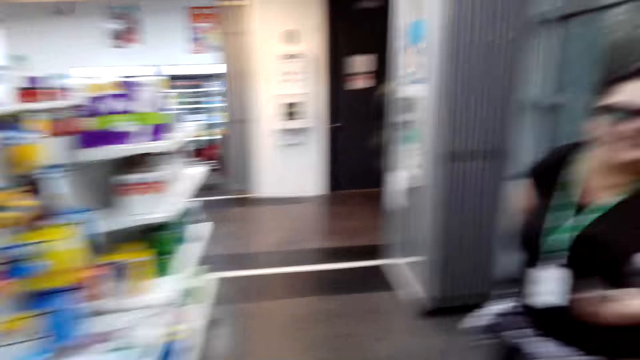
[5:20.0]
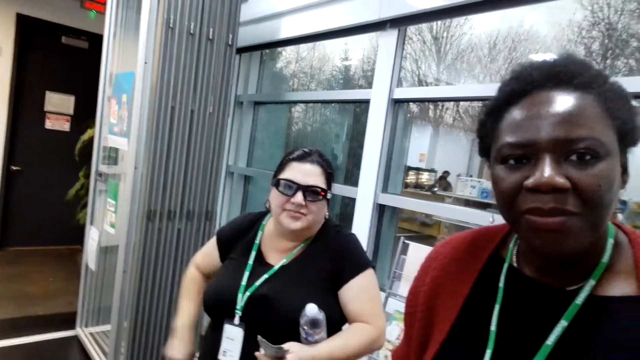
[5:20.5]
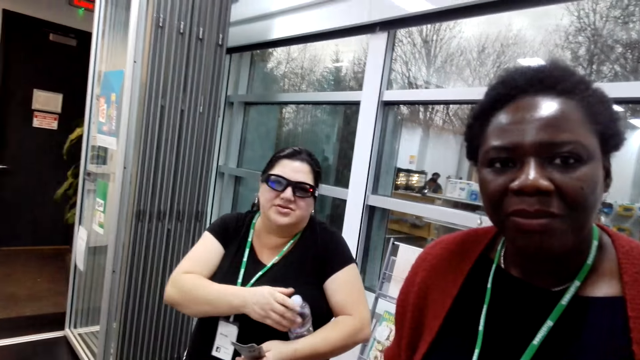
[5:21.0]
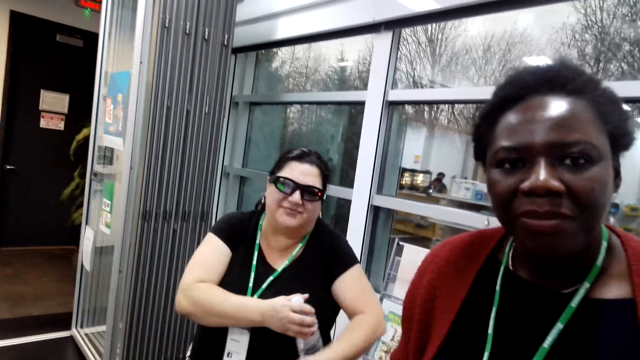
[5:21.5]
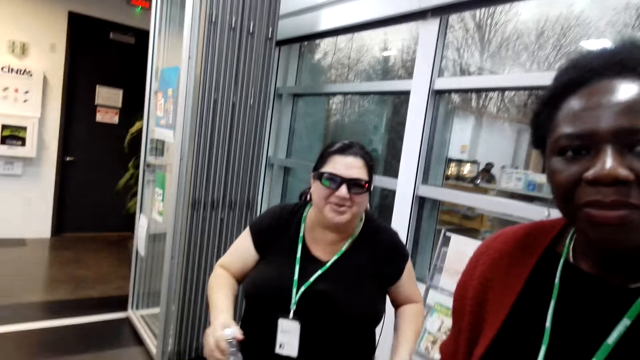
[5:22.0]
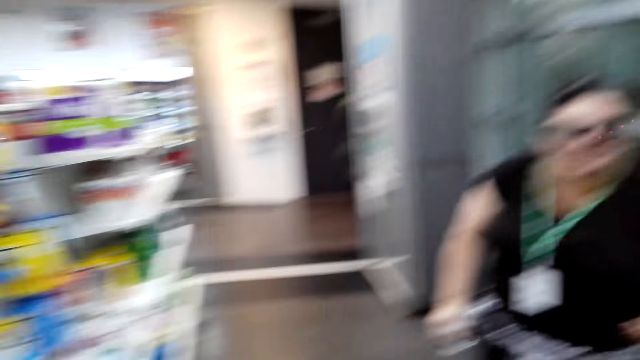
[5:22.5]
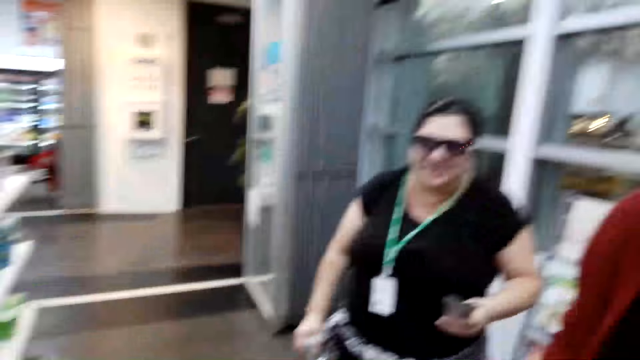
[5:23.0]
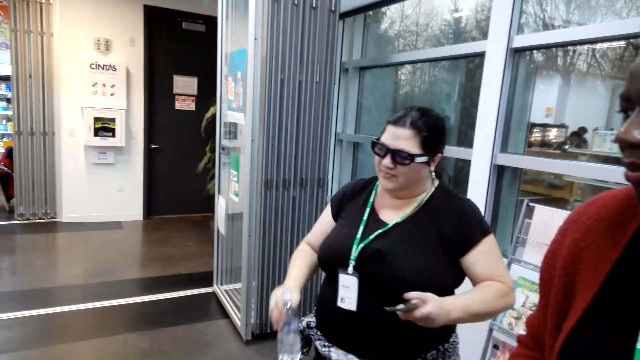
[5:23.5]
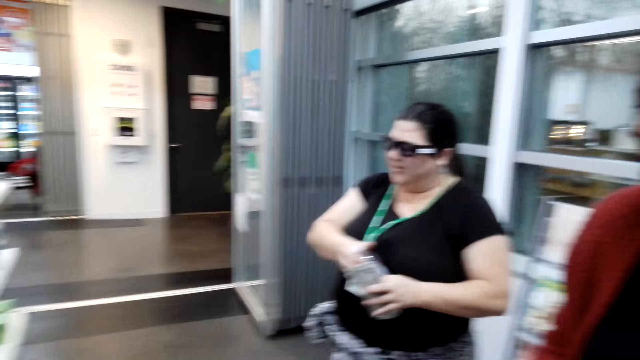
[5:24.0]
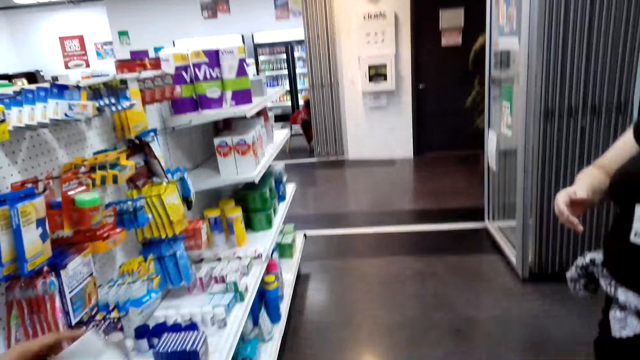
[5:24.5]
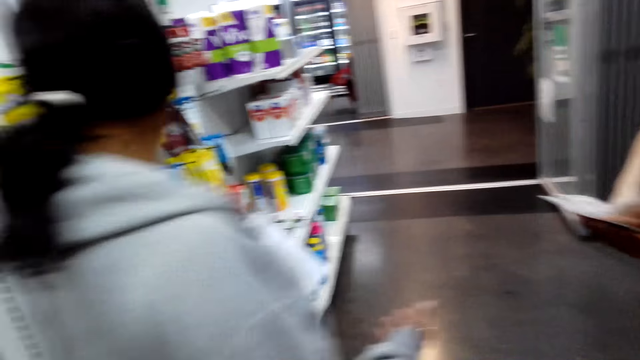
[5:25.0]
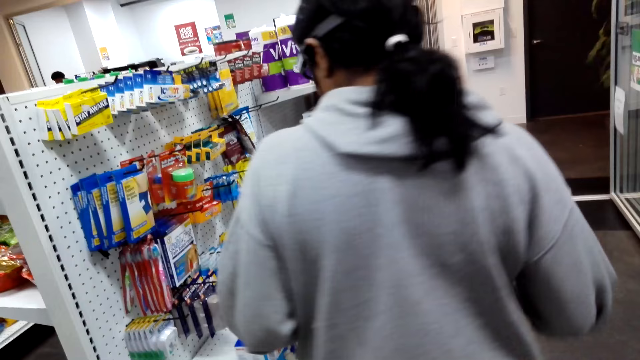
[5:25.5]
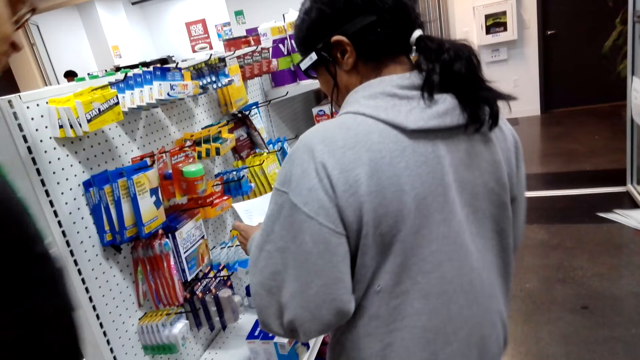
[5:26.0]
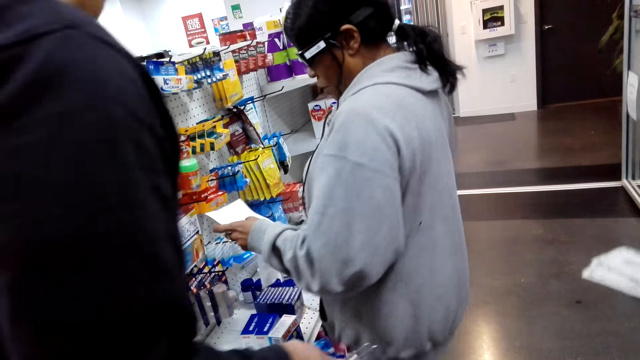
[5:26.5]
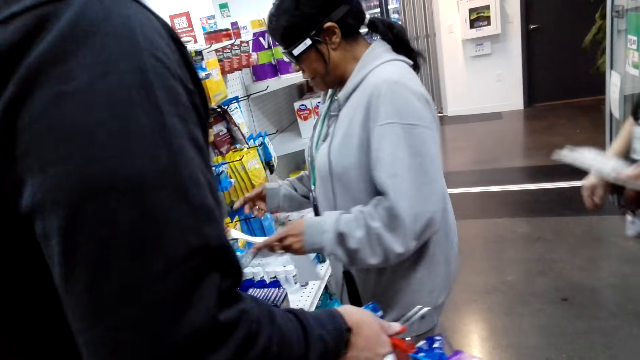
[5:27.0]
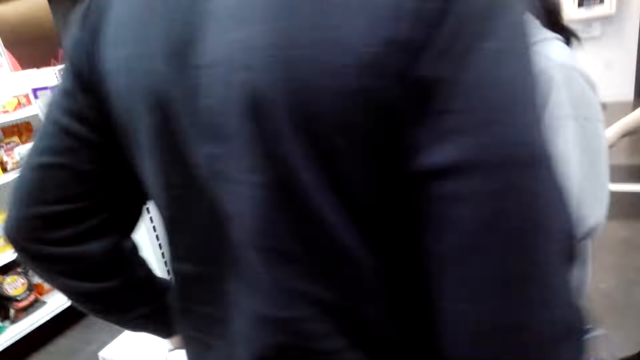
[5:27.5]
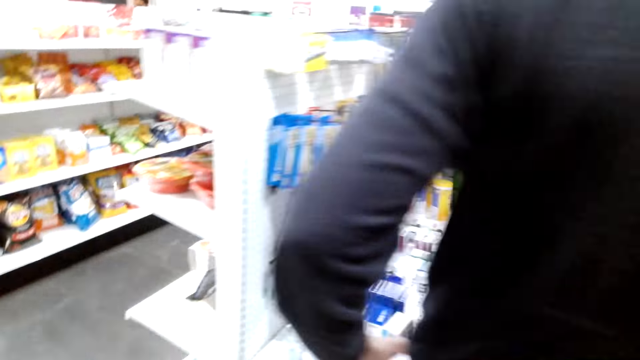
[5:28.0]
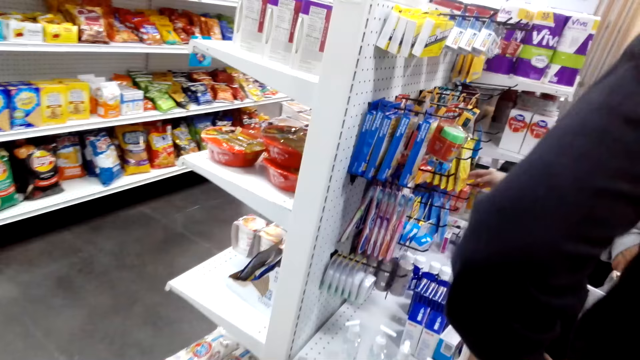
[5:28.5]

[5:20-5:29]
A woman picks a water bottle under the left arm. The woman transfers the water bottle to the left hand. A woman talks, and another woman talks. A woman points towards hanged items using the notes.

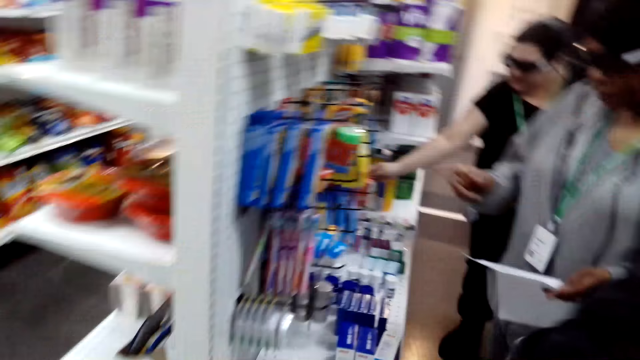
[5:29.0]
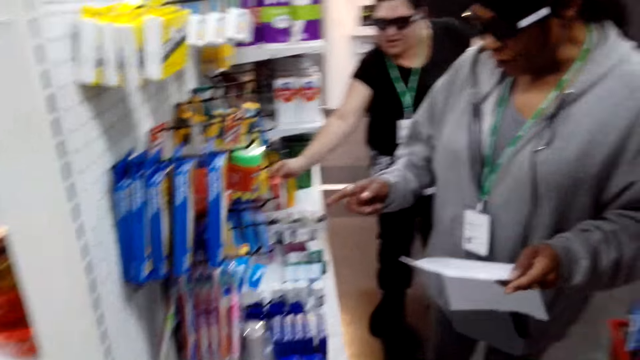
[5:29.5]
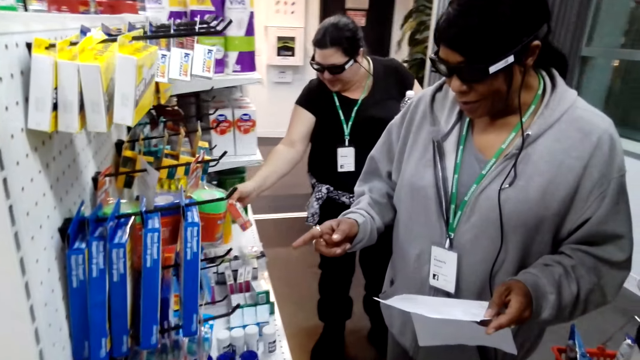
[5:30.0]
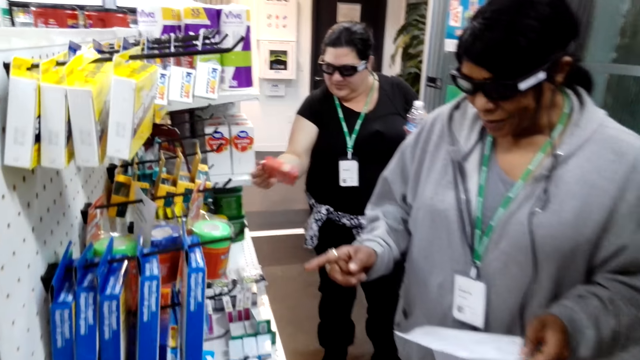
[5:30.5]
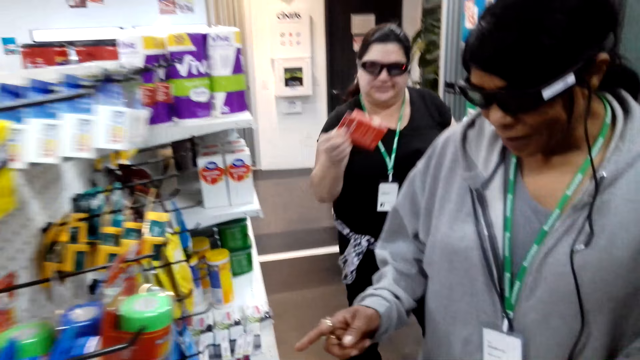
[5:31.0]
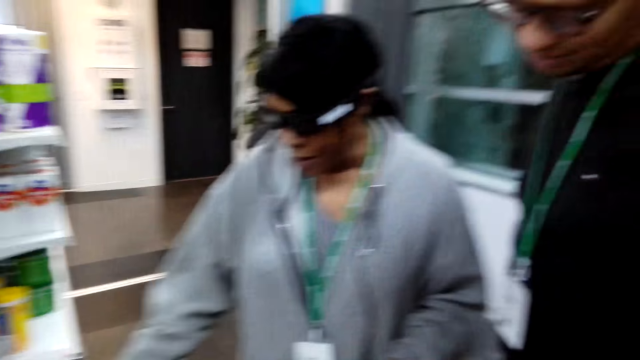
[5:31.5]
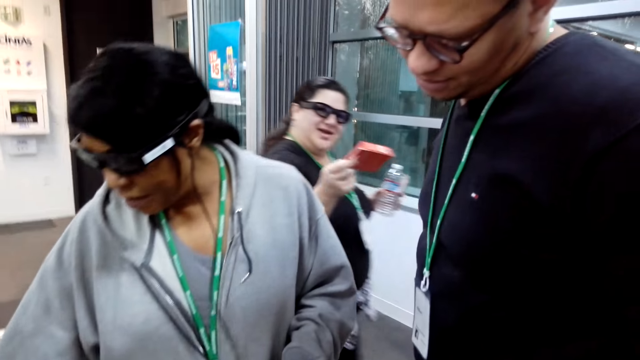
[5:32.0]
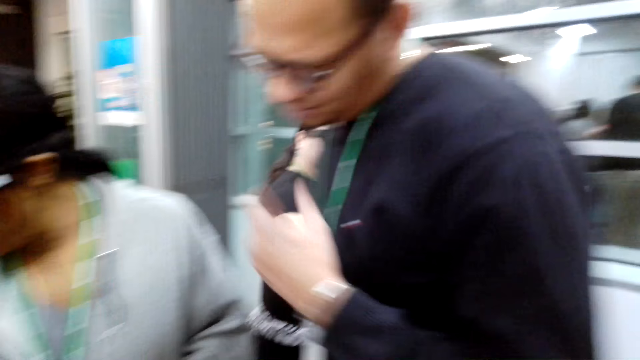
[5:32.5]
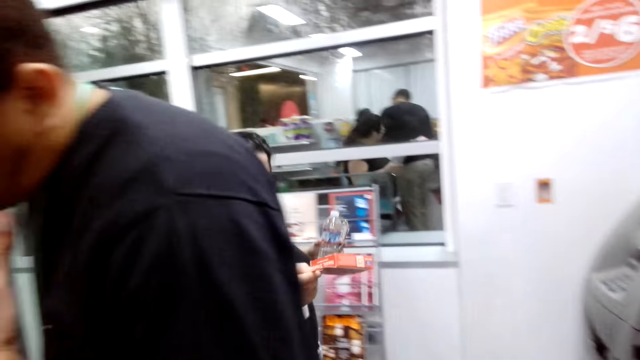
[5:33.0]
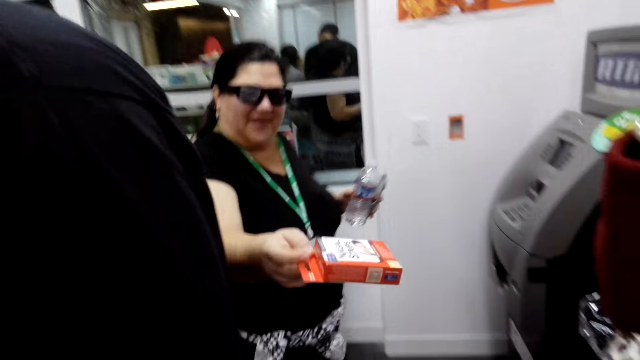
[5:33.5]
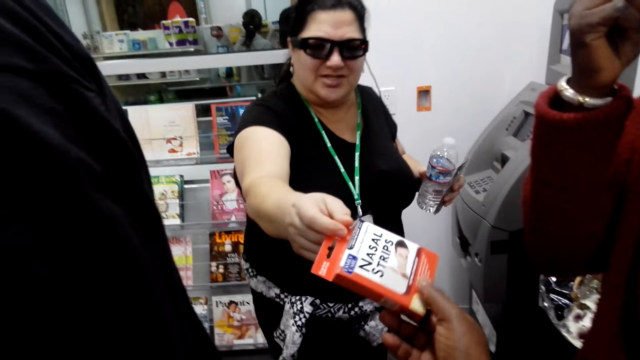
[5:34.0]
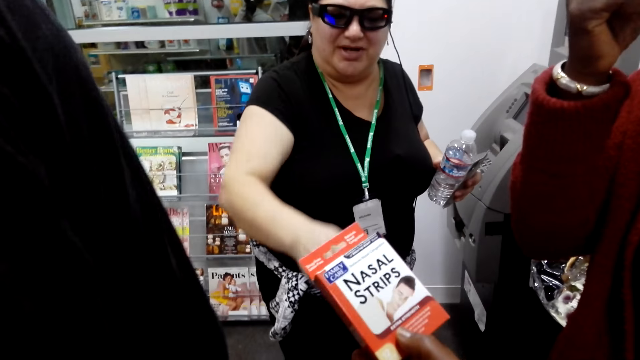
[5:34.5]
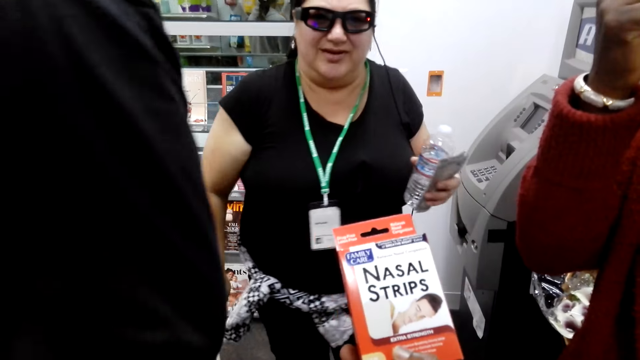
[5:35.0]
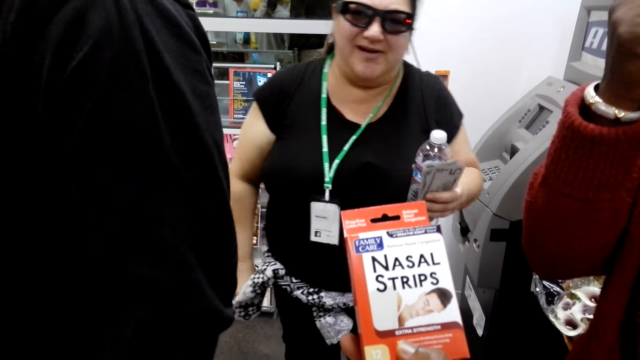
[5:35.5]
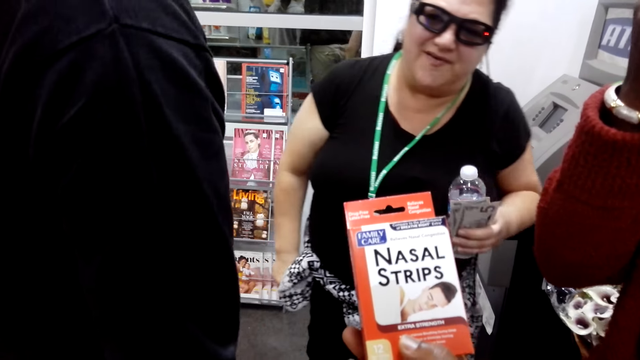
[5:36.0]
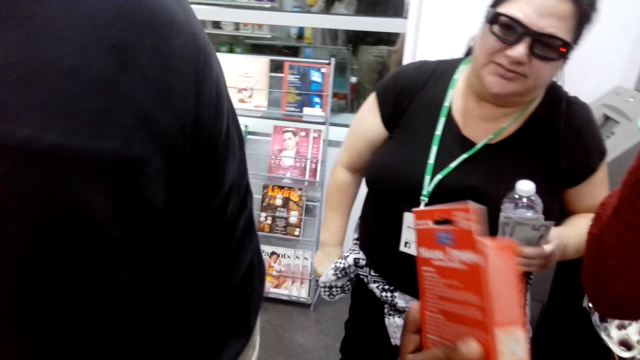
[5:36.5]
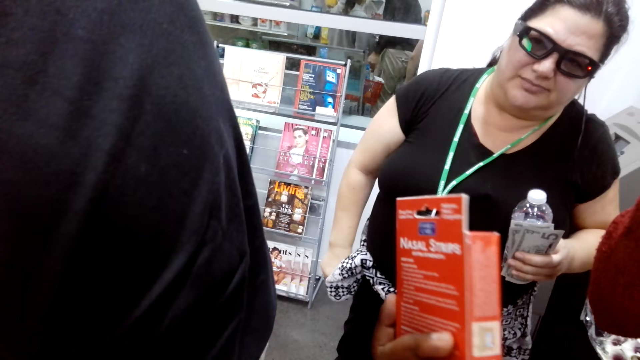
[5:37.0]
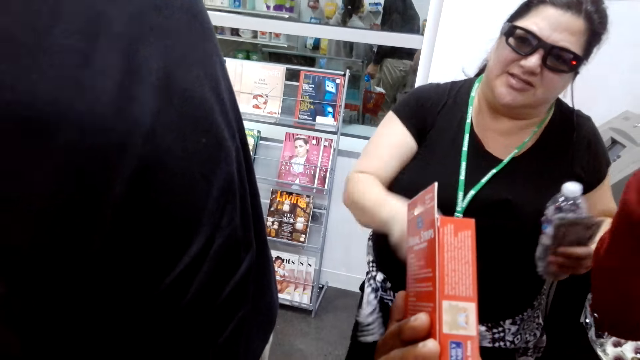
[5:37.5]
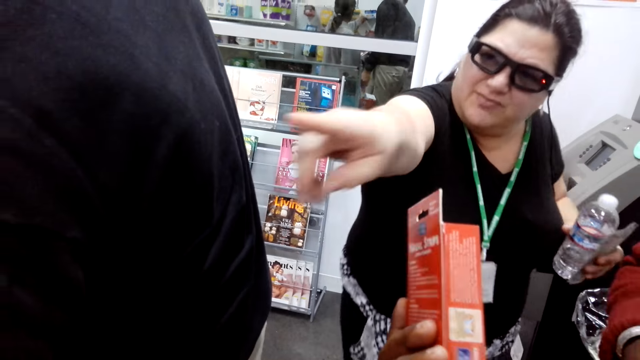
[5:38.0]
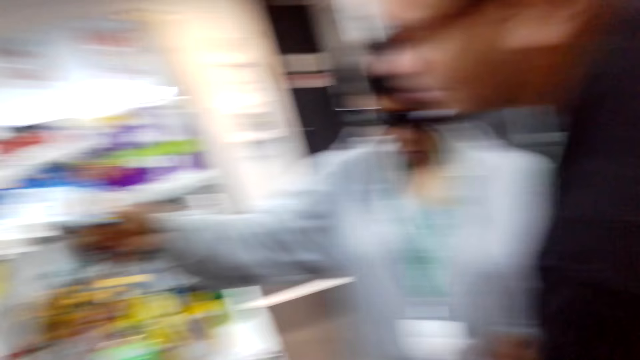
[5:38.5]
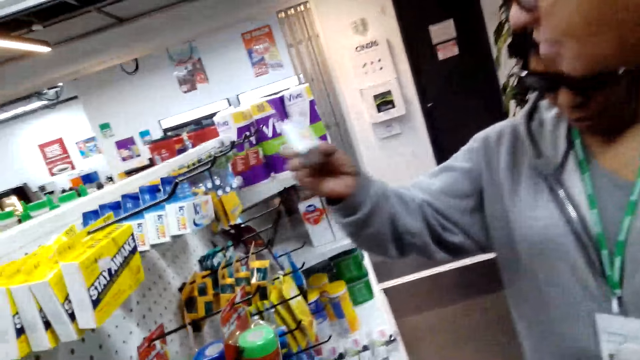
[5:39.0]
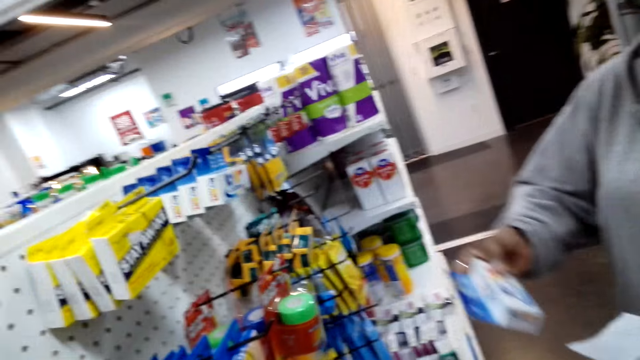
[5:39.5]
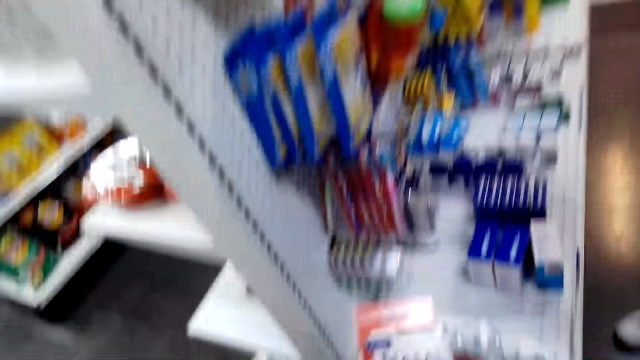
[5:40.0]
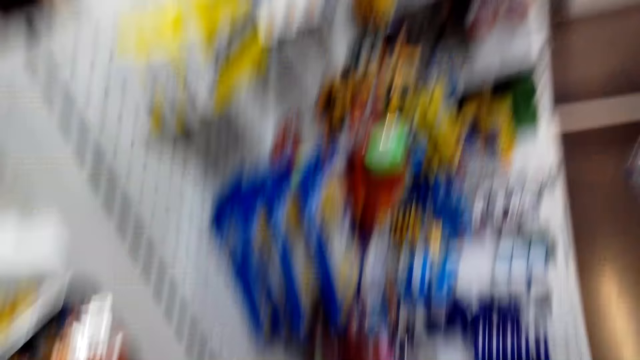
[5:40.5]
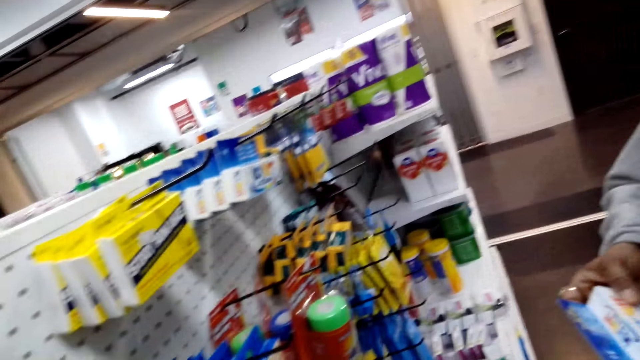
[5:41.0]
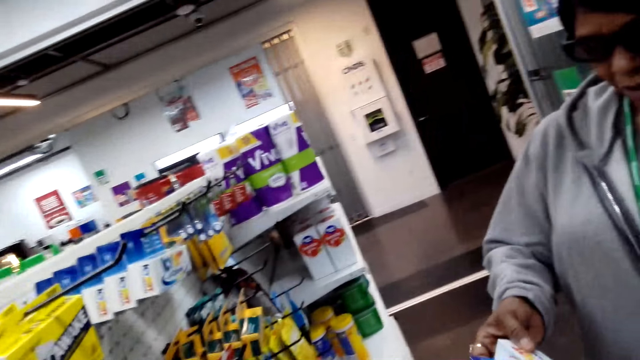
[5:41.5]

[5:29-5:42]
A woman picks a nasal strips packet. The woman views the nasal strips packet. The woman walks. The woman carries the nasal strips packet towards the camera wearer. The woman hands over the nasal strips packet to the camera wearer. The woman points using the left hand.
